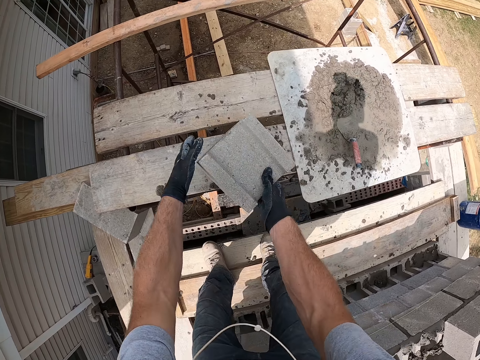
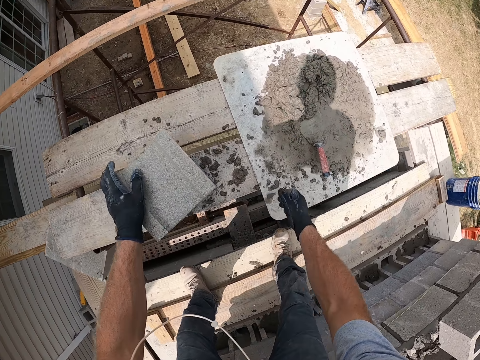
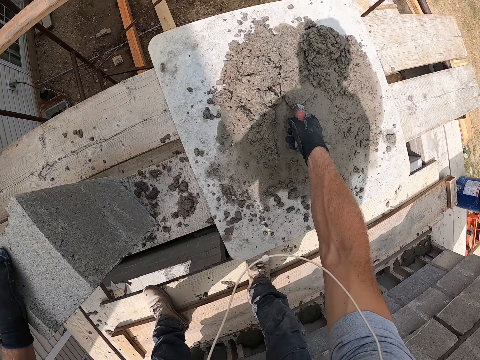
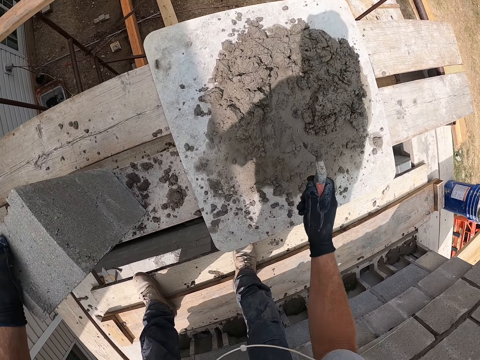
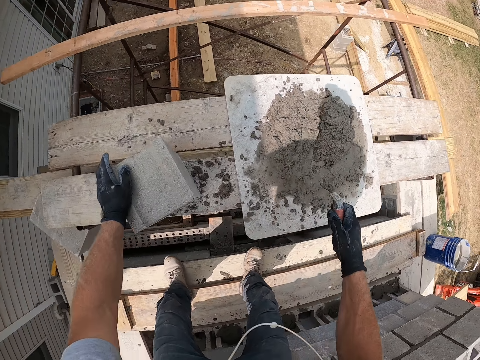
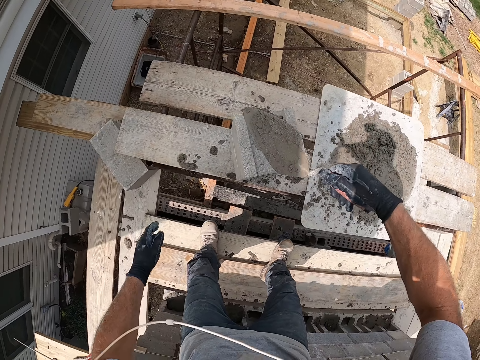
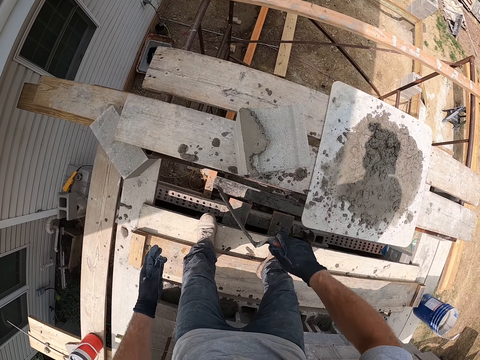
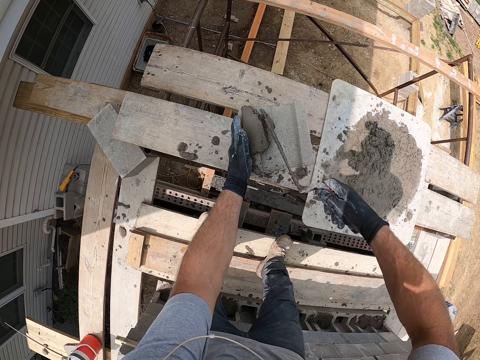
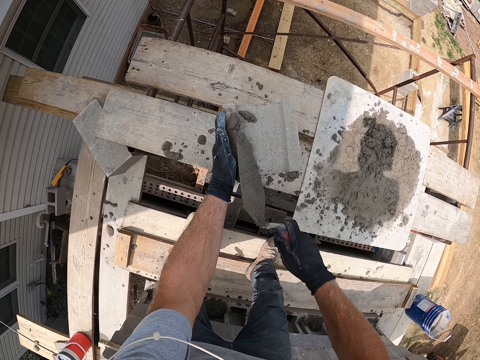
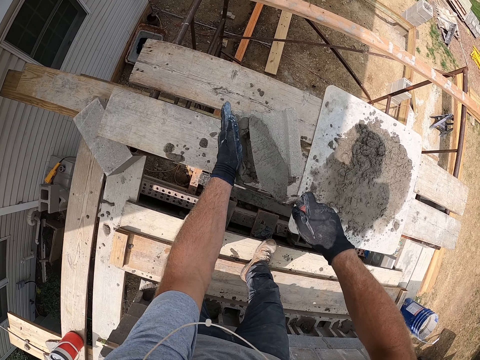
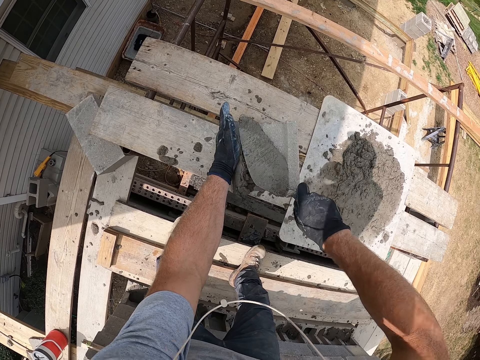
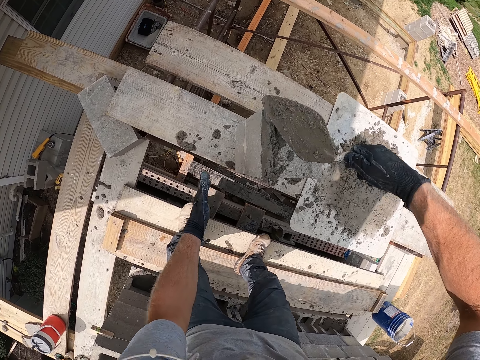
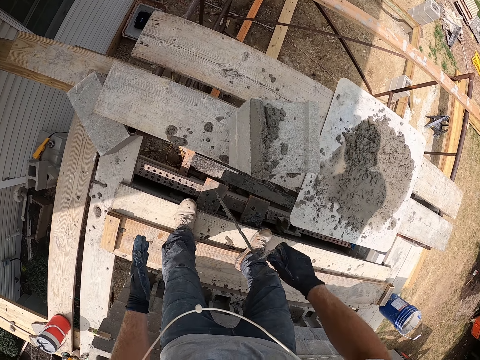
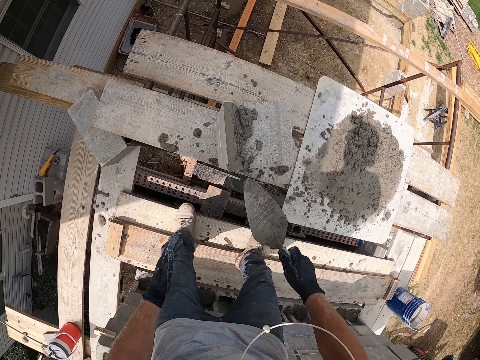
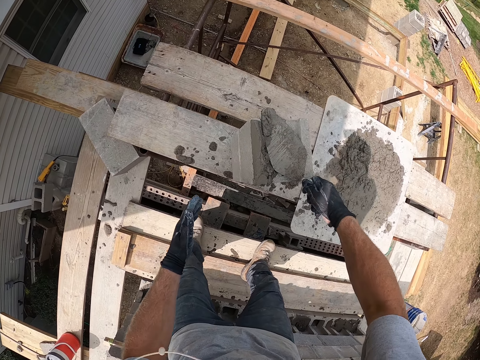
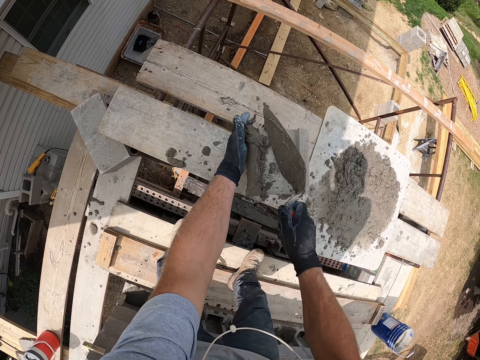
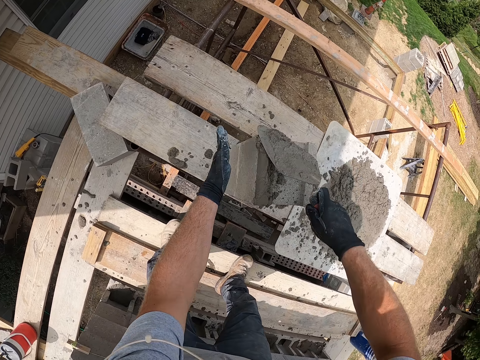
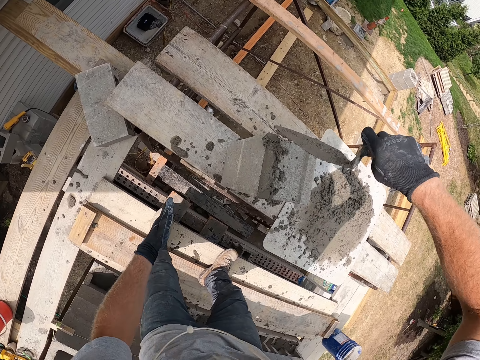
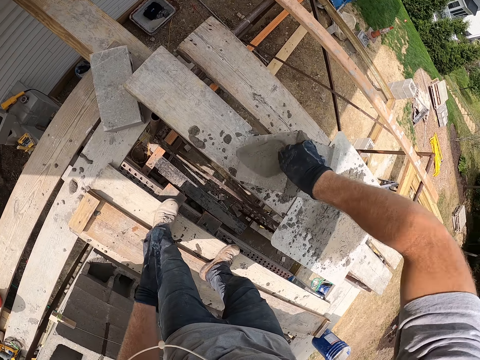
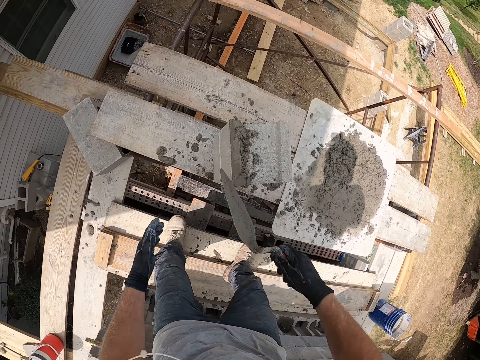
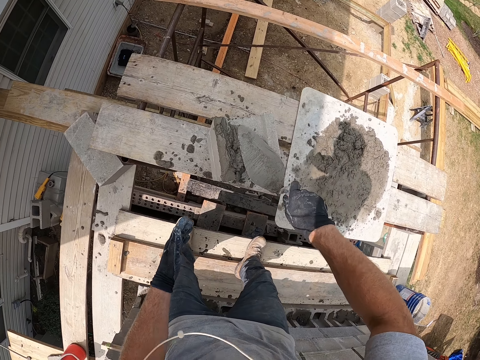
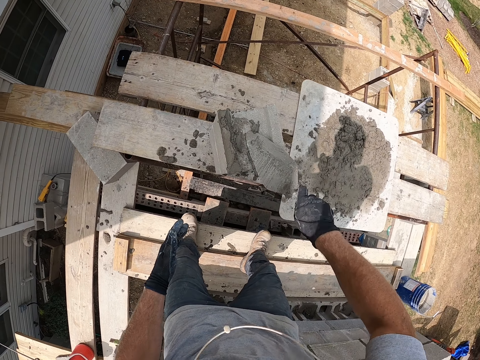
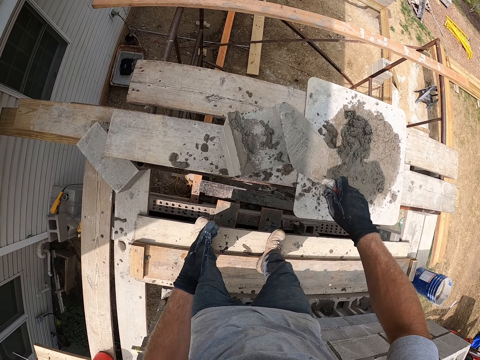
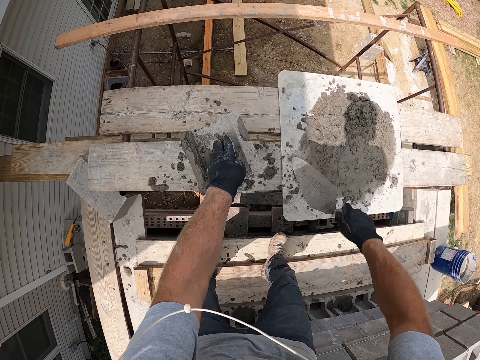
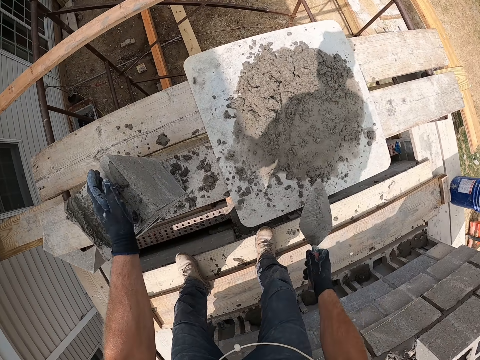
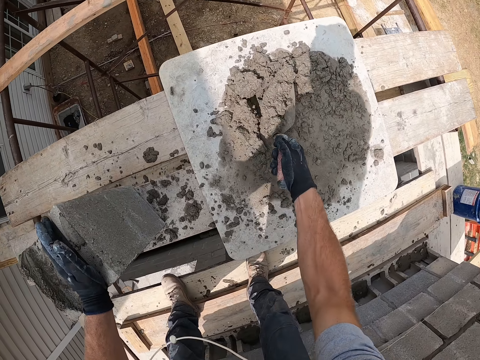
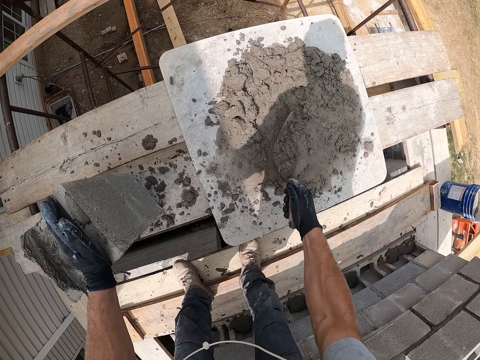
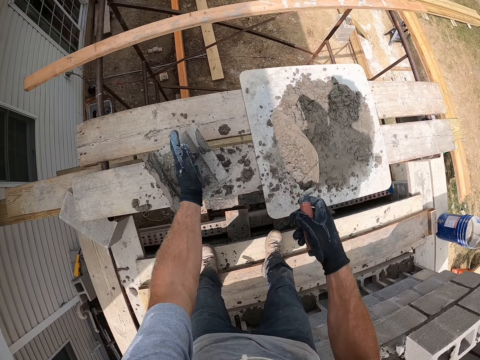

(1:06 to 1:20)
The camera wearer holds the cement brick block. They hold the construction cement spatula. They pack cement with the trowel. They paste the cement on the concrete block. They align the cement. They drop a small amount of cement. They pack cement with the trowel.

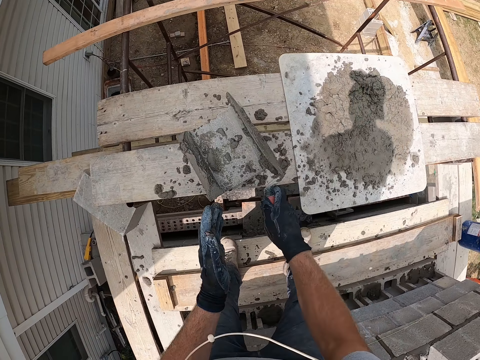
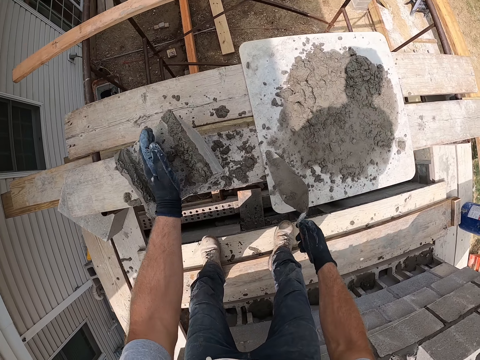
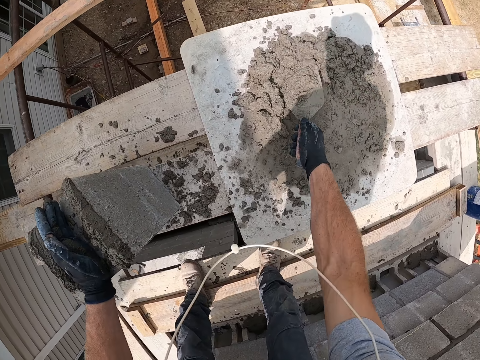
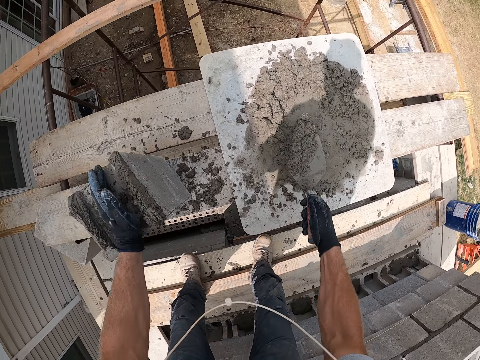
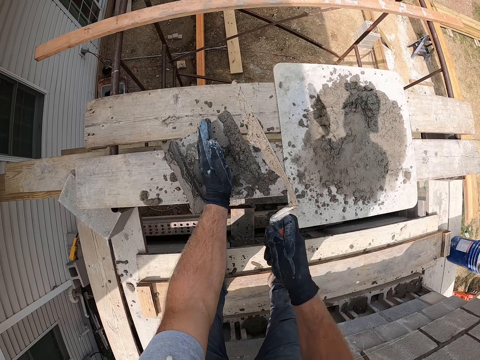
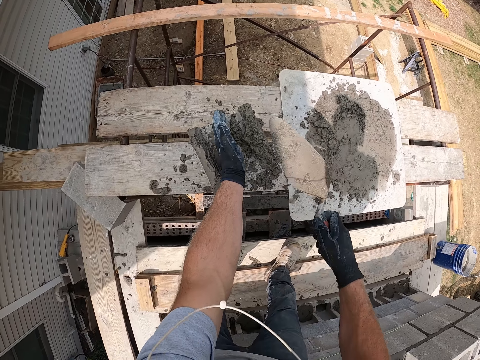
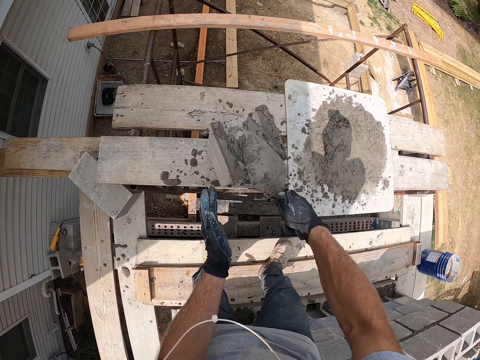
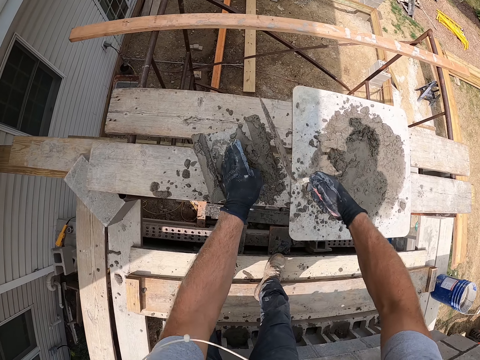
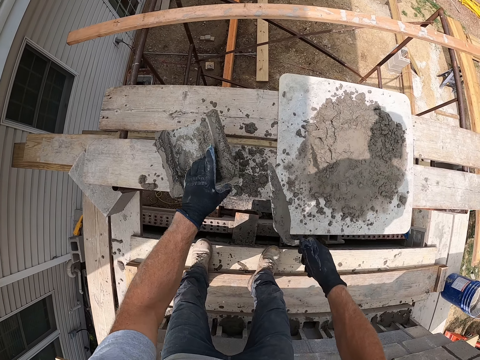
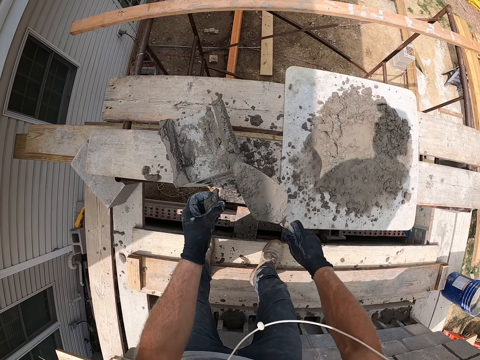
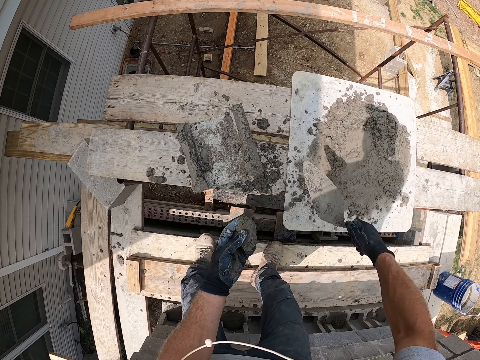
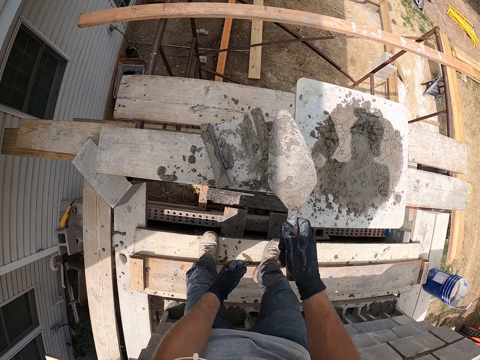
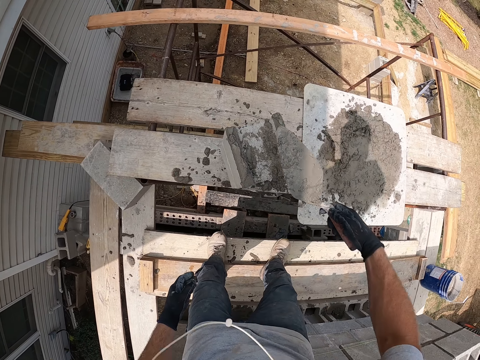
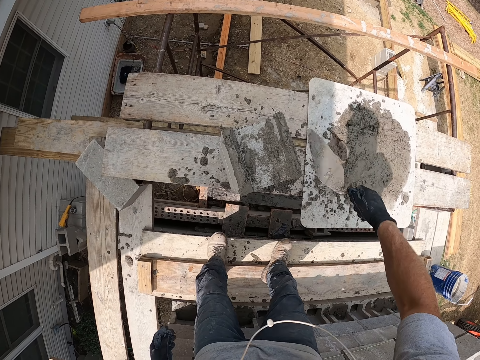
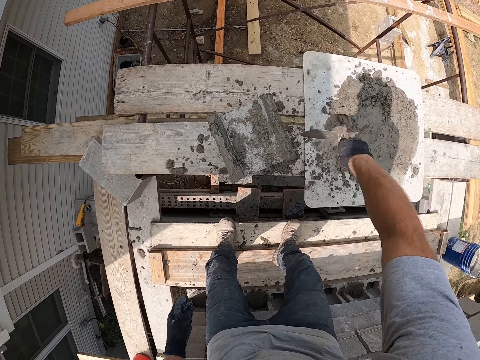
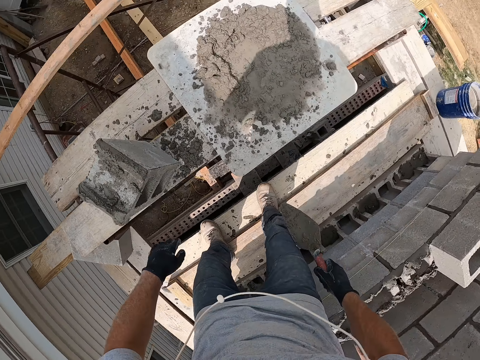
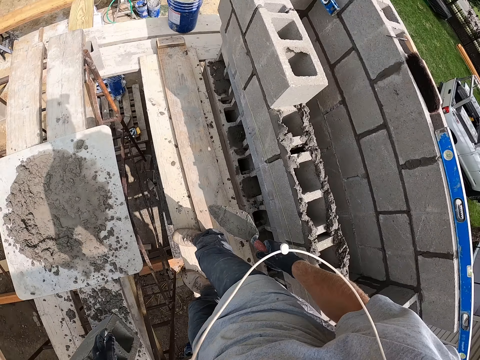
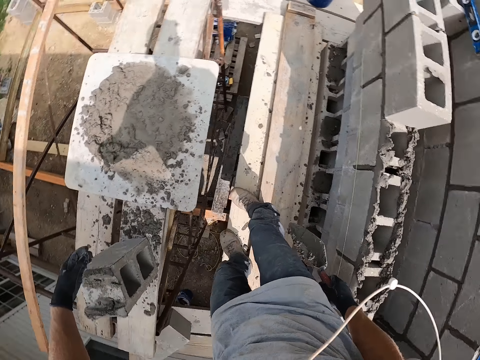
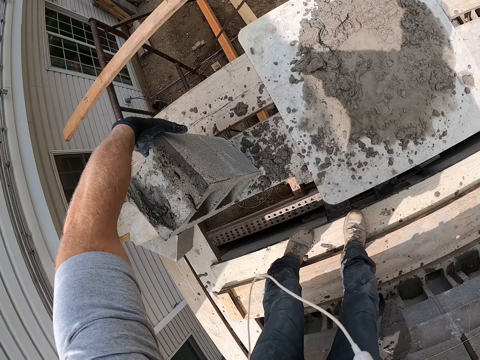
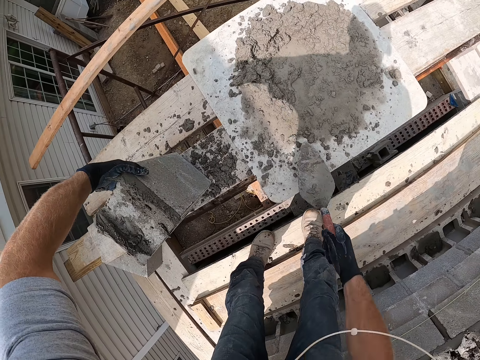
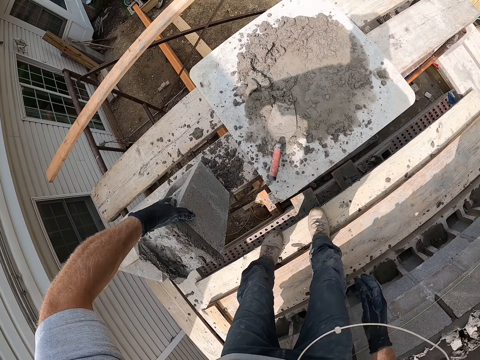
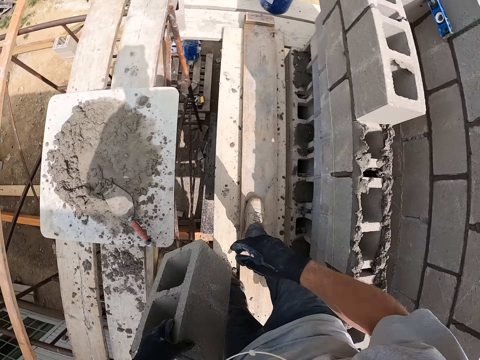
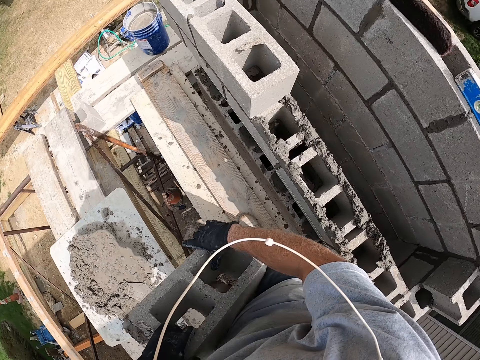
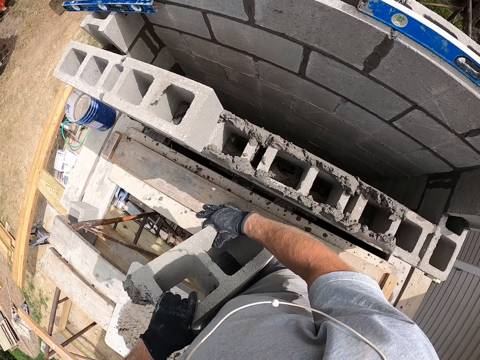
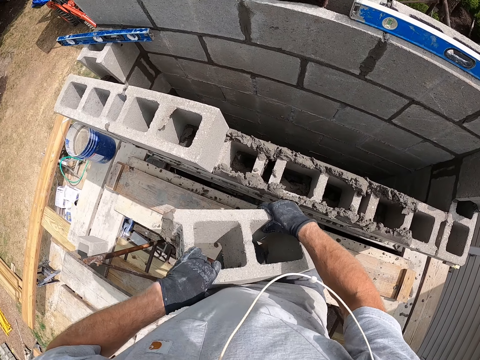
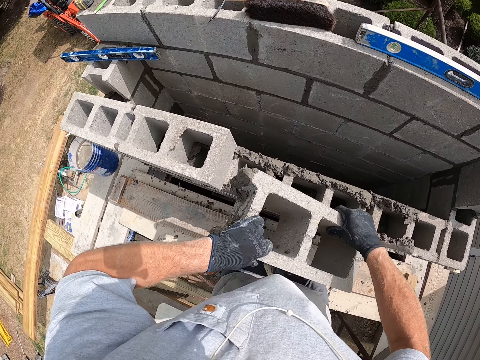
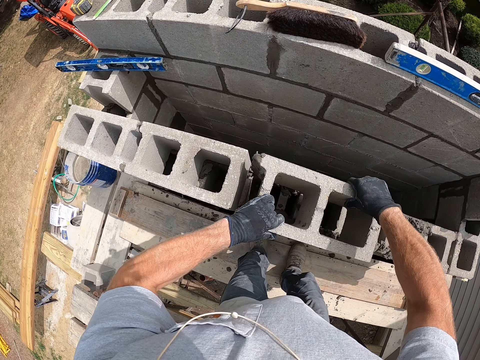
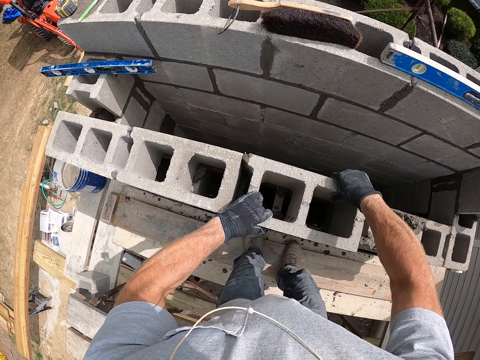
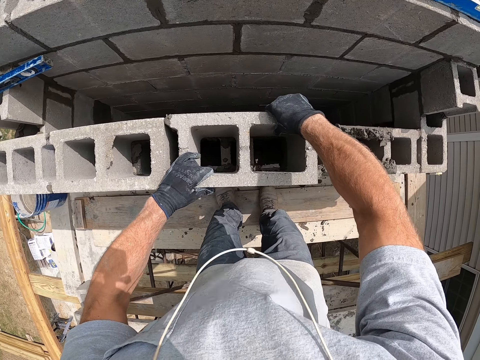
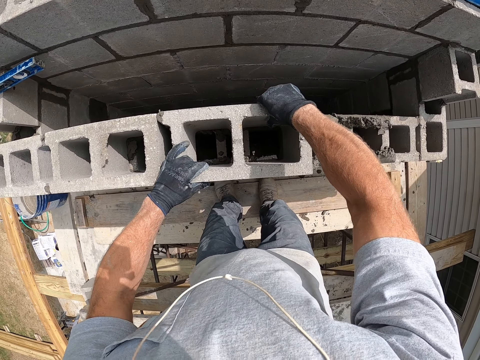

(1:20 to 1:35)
The camera wearer puts the cement on the concrete wall. He packs cement with the trowel. He pastes the cement on the concrete block. He aligns the cement. He picks up a small amount of the cement. He aligns the cement. He throws the small amount of the cement in the mixture. He aligns the cement. He looks around the construction site. He picks up the cement brick block. He drops the trowel on the wooden surface. He carries the concrete block with his left hand. He places the construction cement spatula in the cement. He picks up the cement brick block. He turns around. He carries the concrete block with his hands. He drops the concrete block on the concrete wall.
